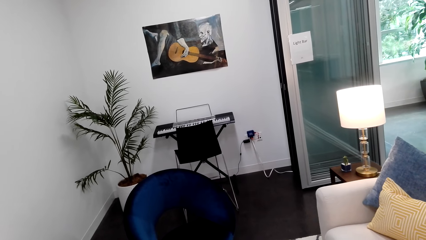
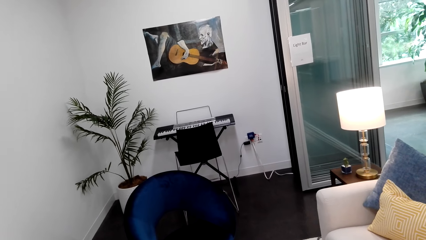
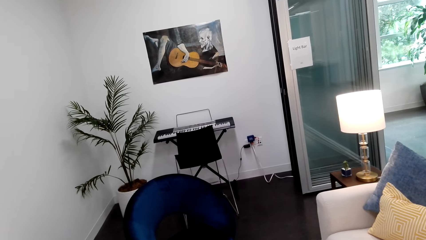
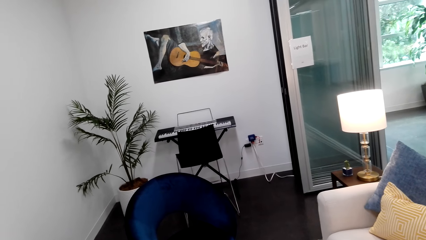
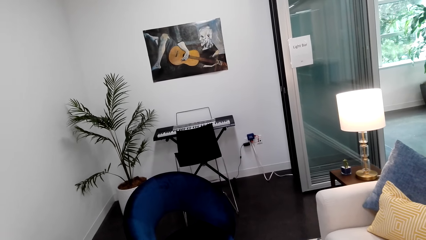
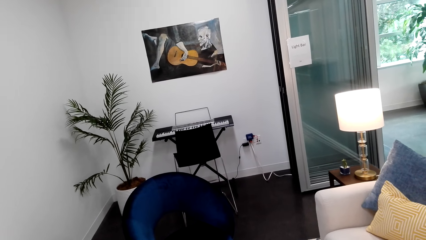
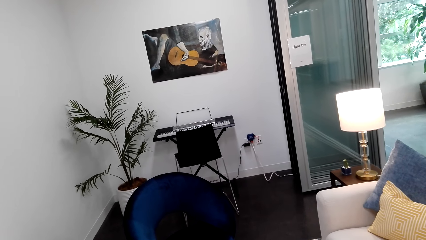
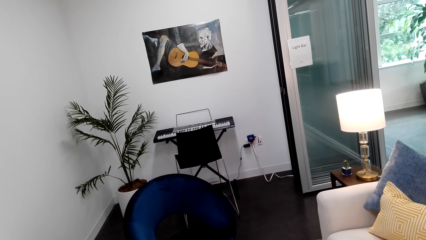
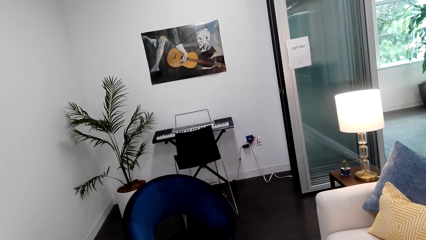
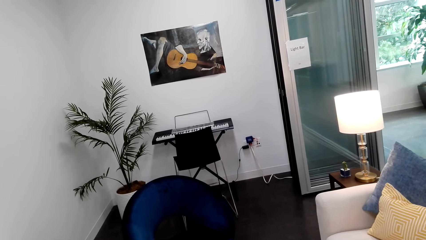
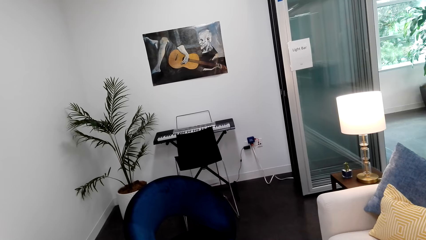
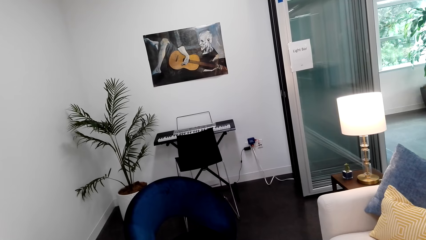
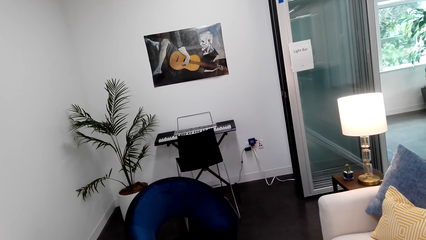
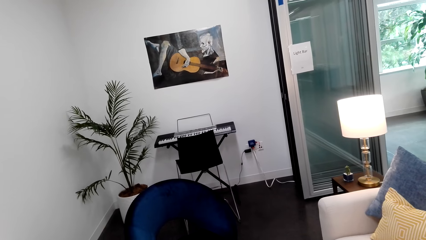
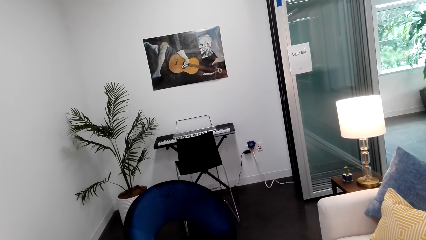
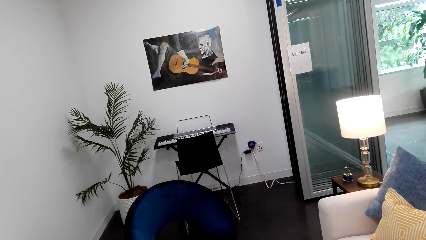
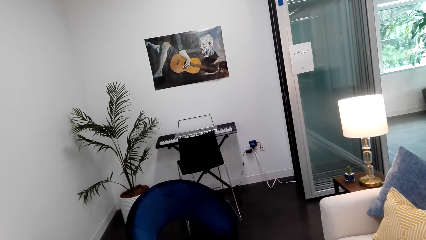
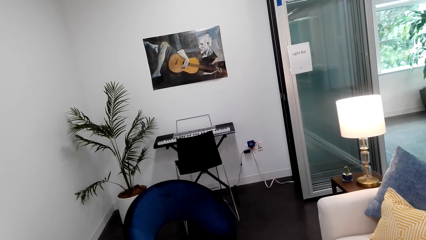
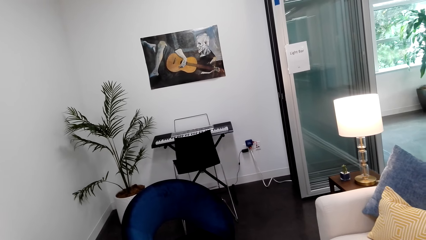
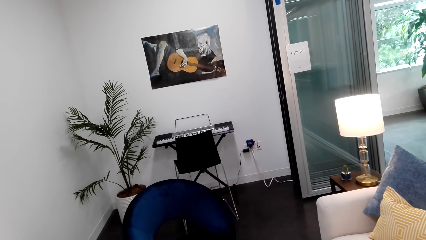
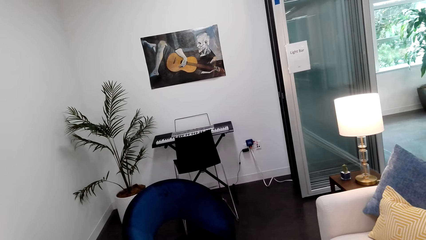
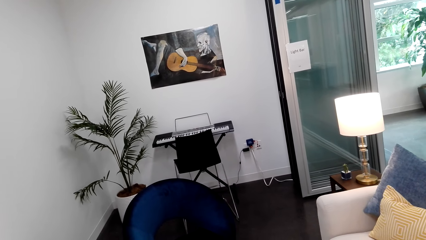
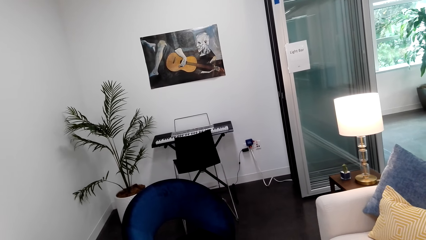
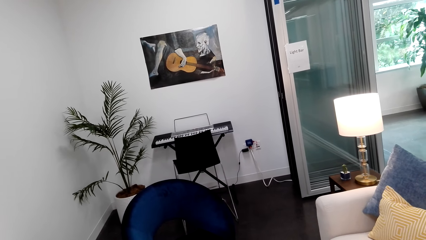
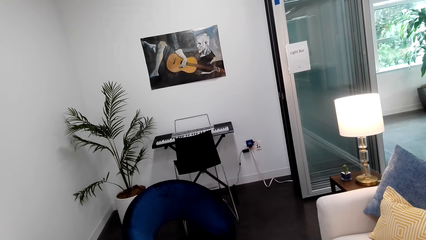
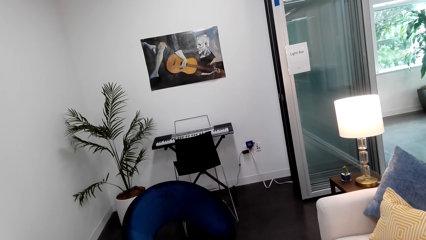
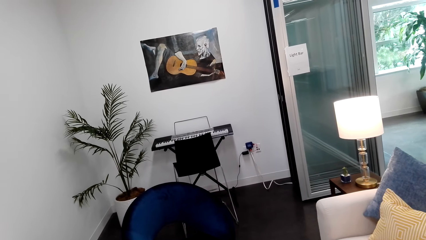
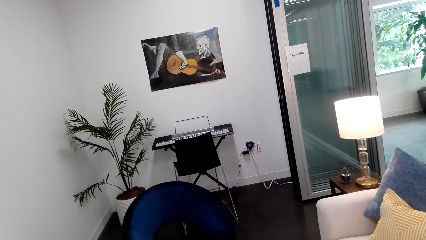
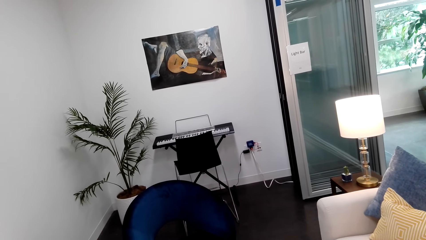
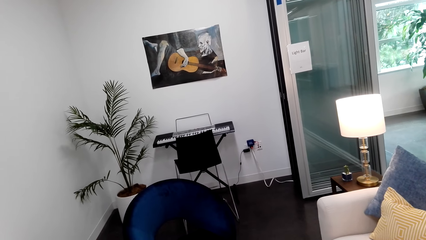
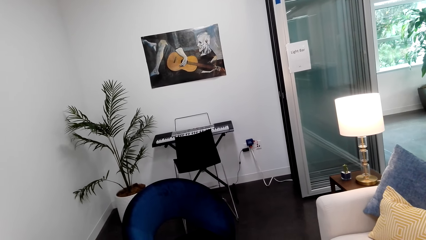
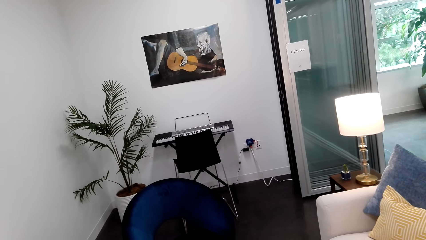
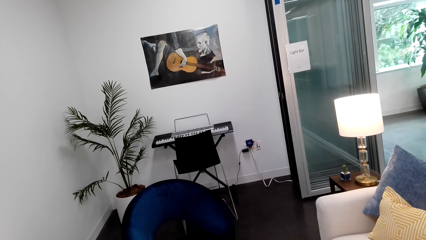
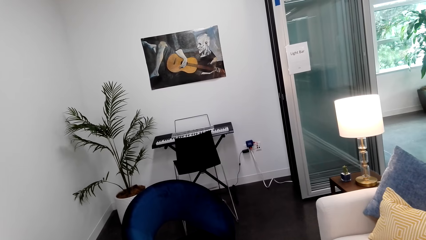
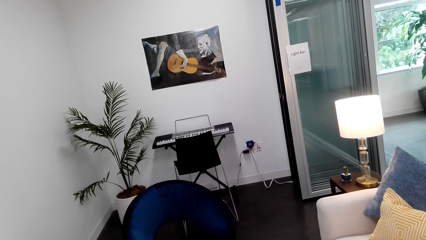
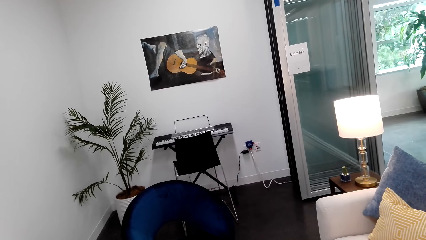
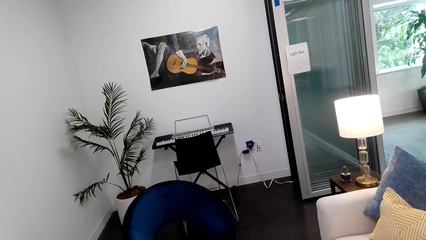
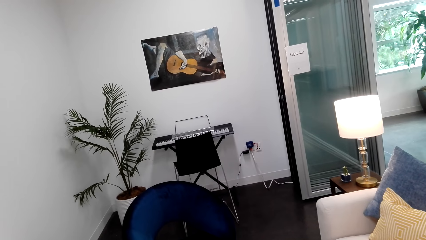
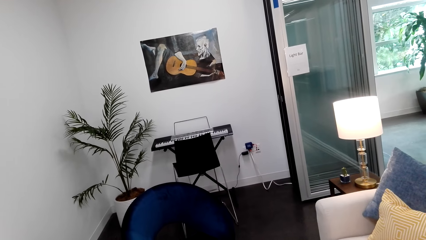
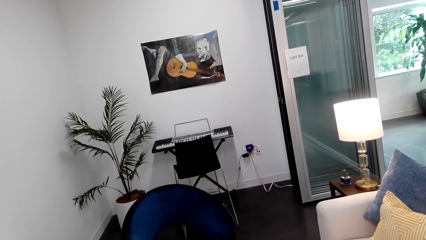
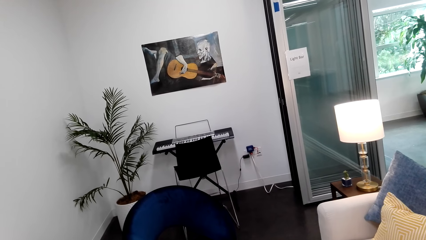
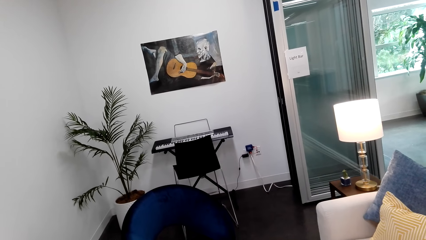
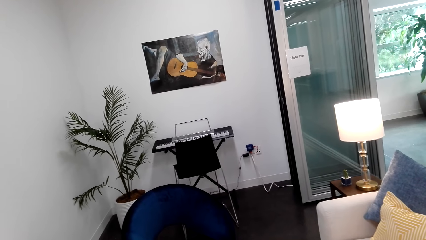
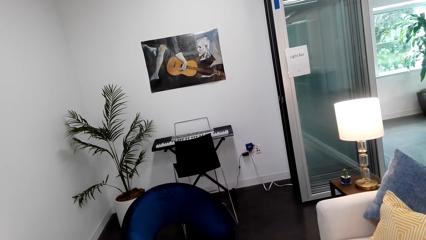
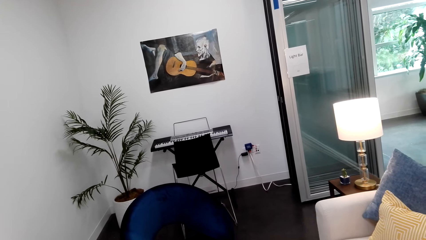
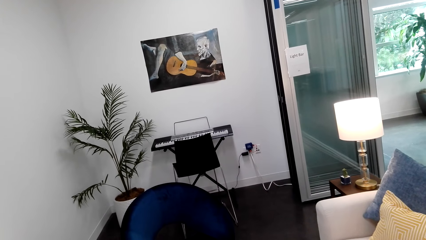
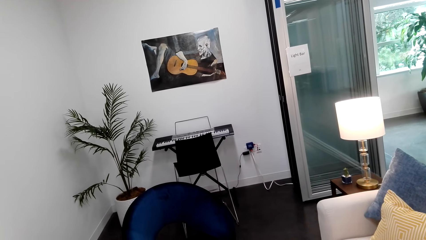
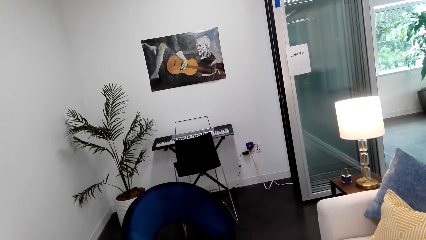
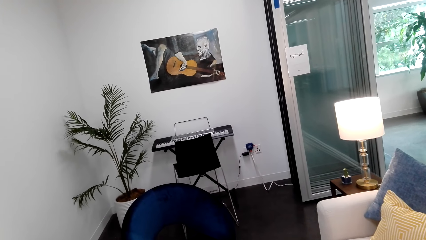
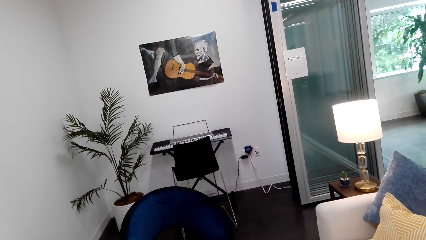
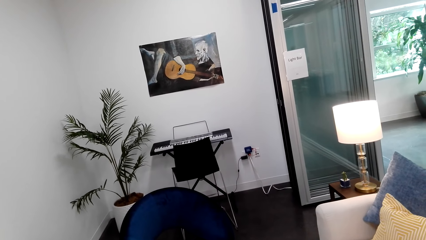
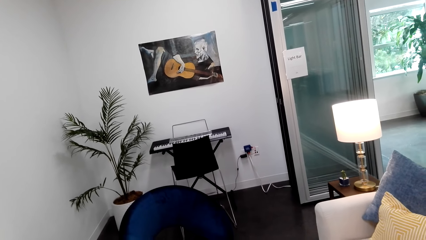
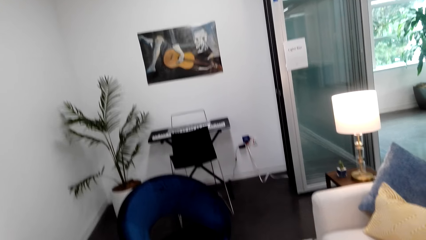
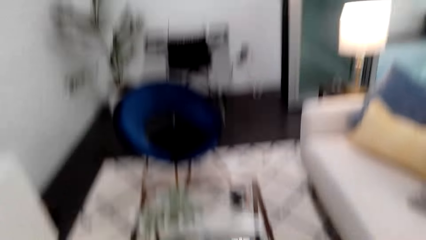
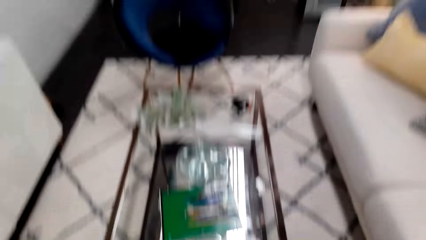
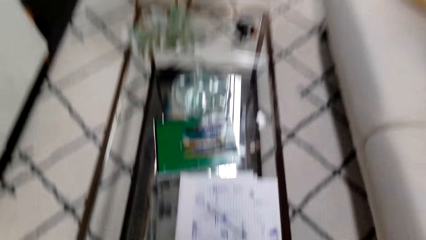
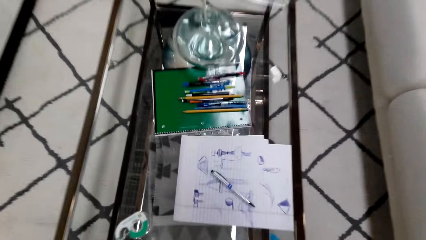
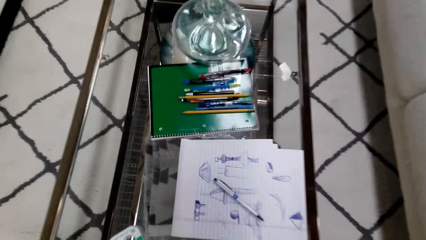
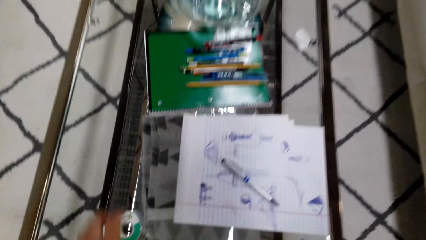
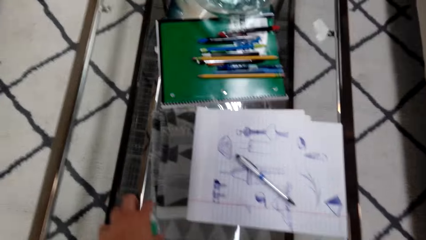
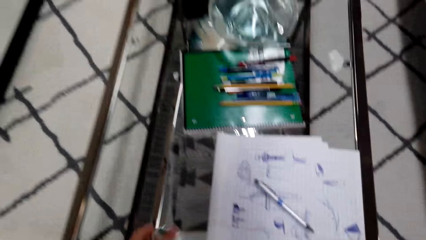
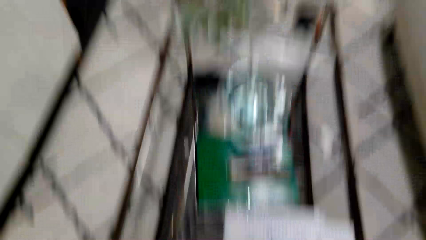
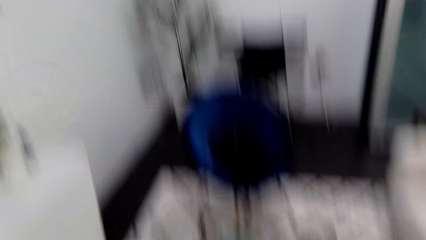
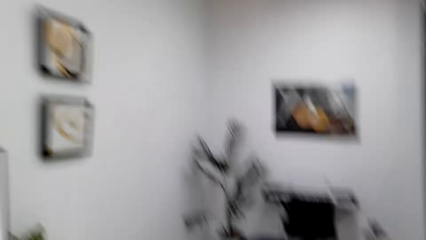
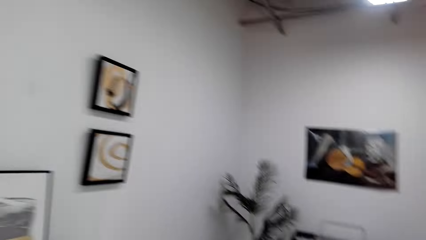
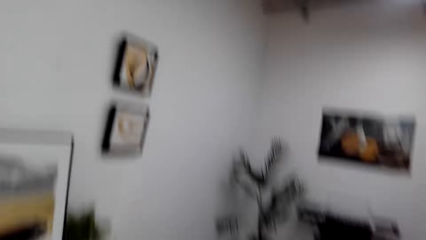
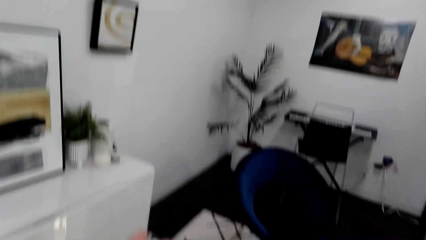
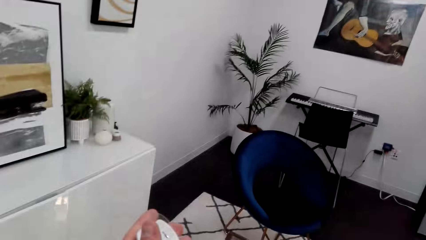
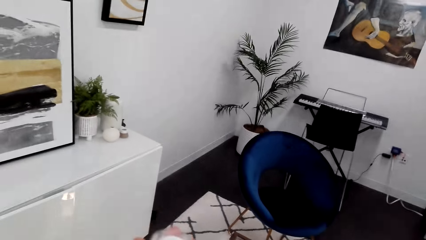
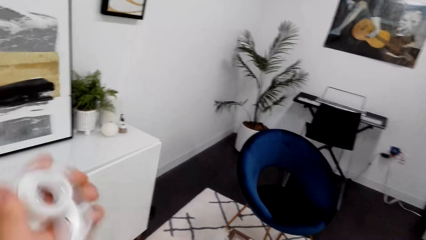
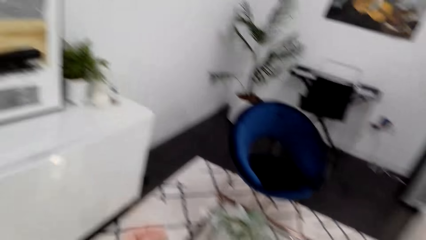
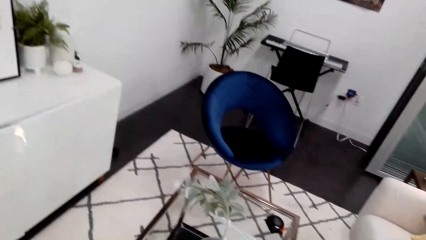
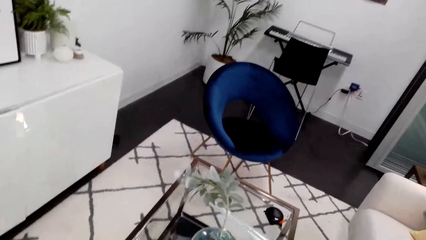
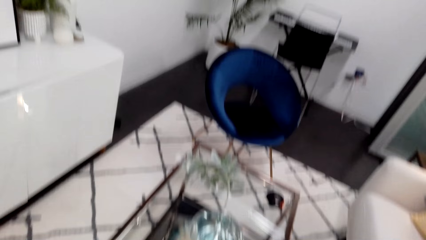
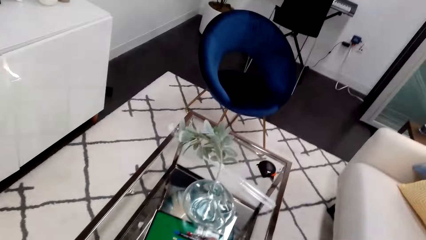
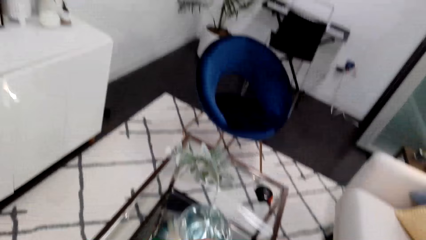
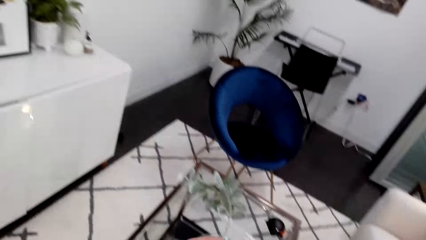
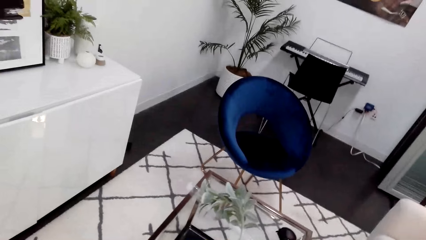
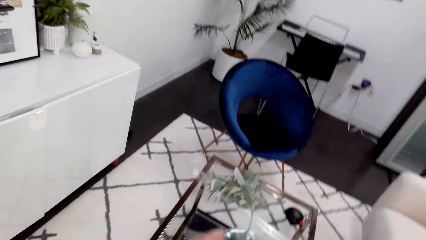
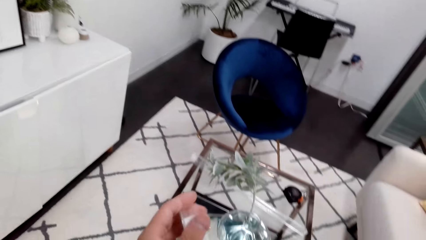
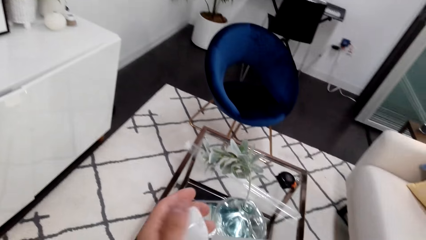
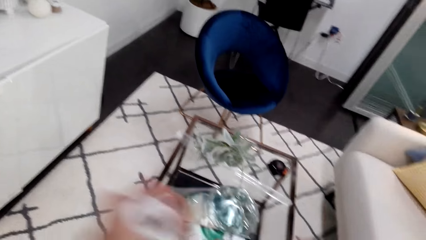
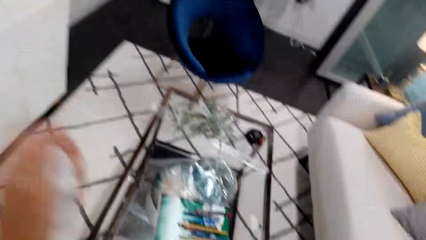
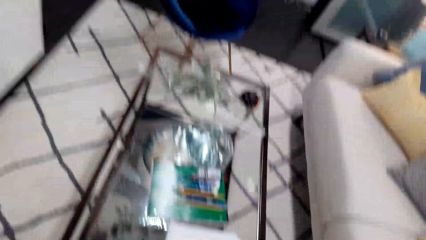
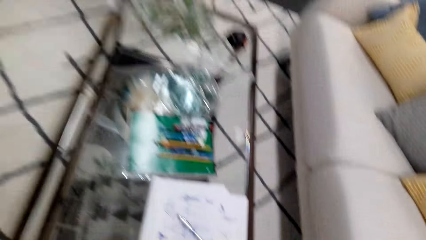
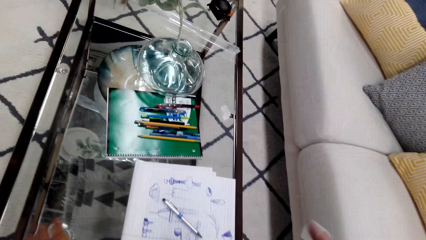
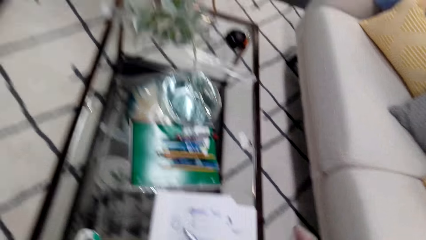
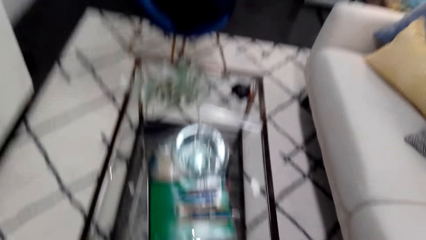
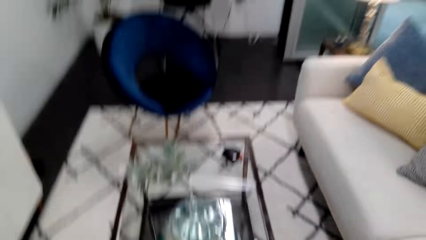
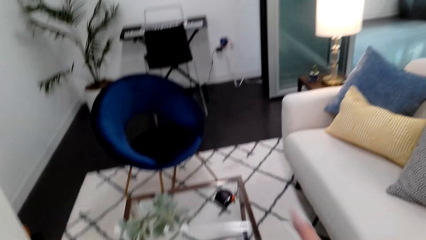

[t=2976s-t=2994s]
The camera wearer does something. They look around. They do something. They look around. They do something. They hold an object. They do something.
